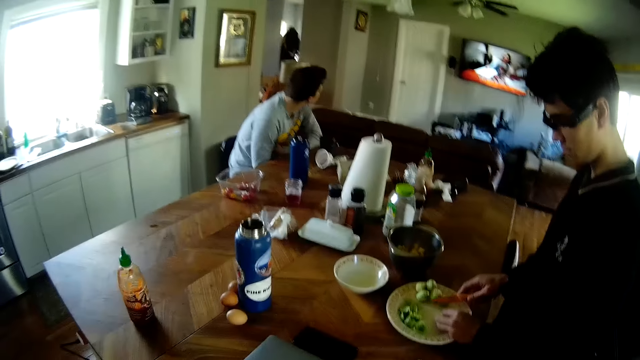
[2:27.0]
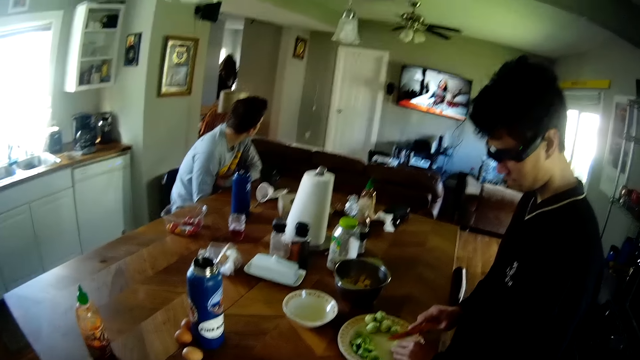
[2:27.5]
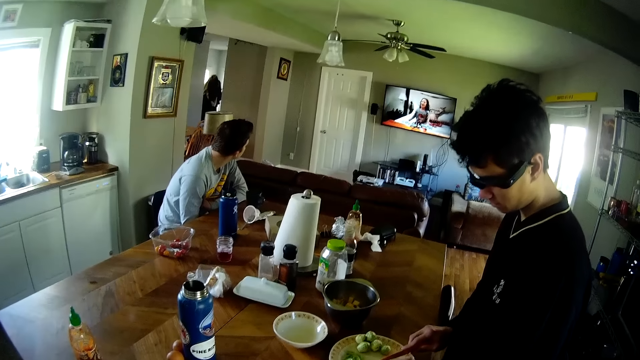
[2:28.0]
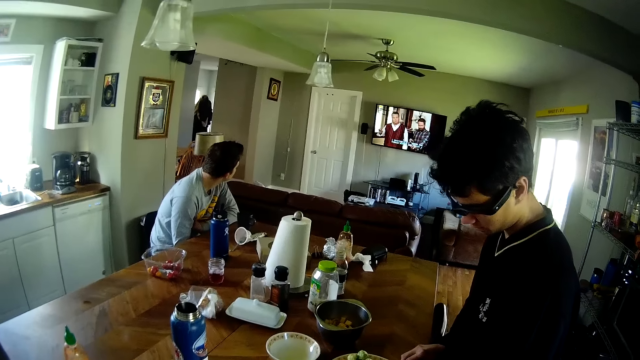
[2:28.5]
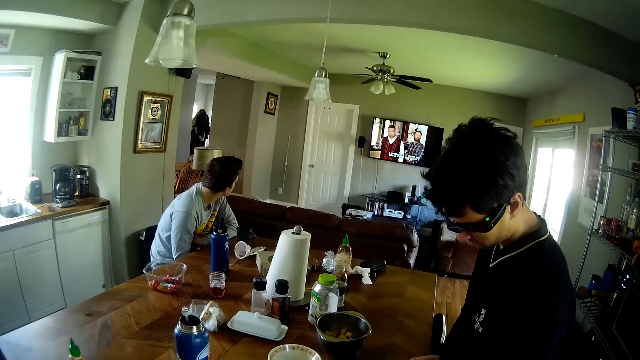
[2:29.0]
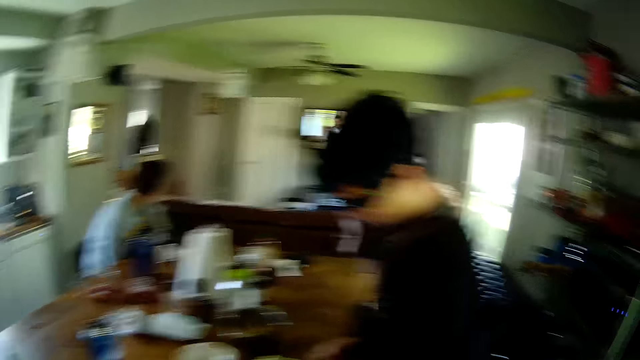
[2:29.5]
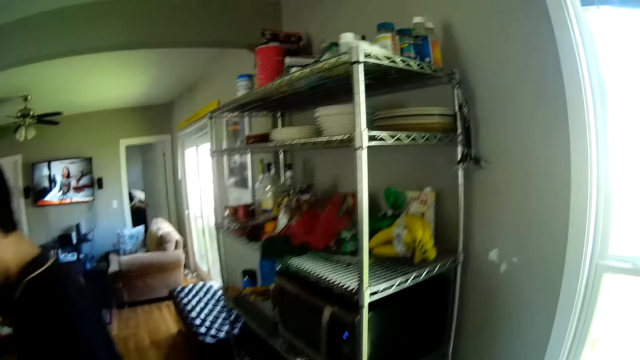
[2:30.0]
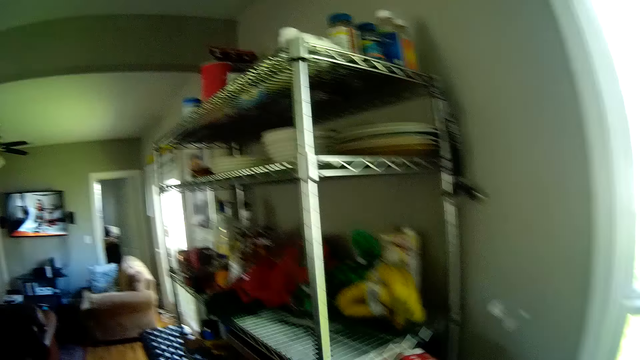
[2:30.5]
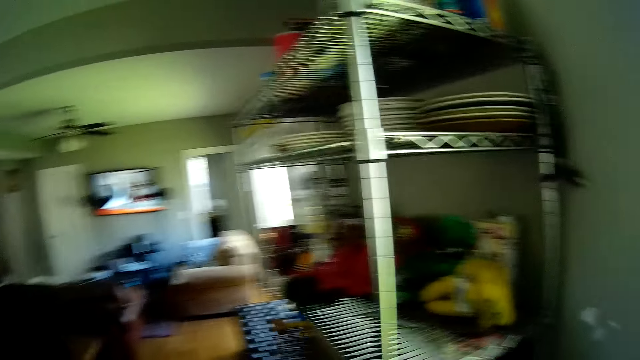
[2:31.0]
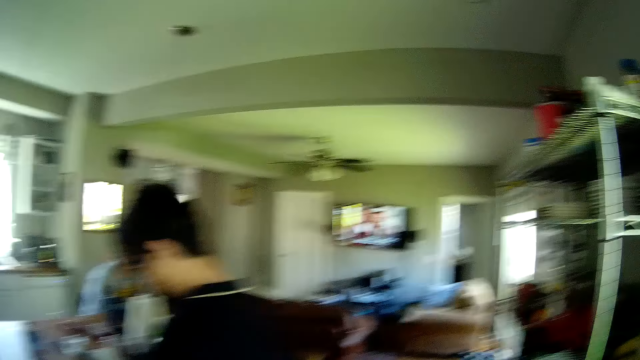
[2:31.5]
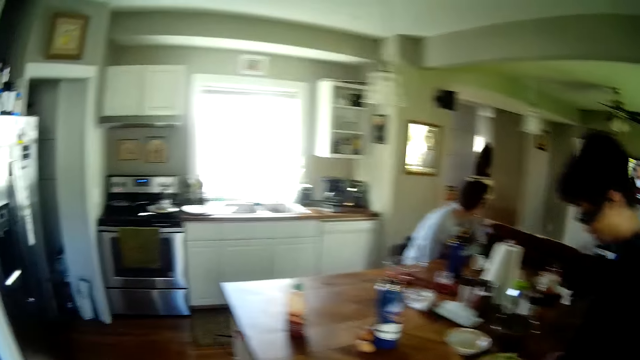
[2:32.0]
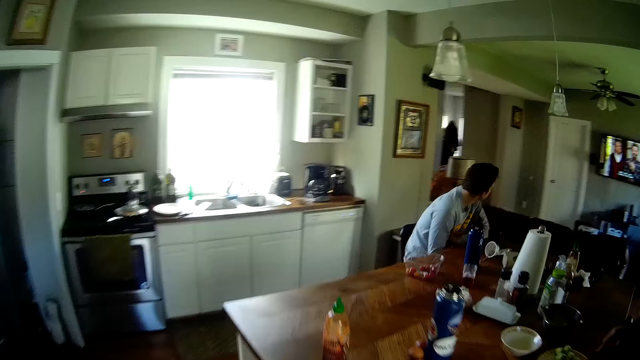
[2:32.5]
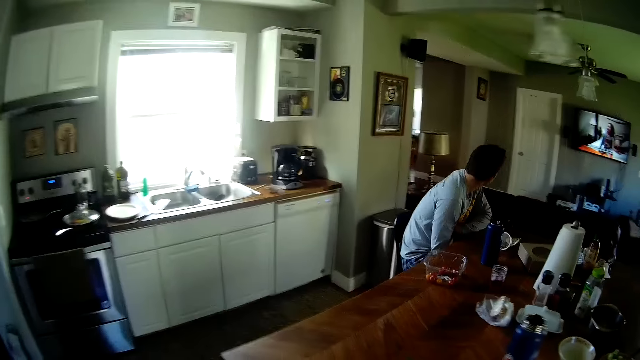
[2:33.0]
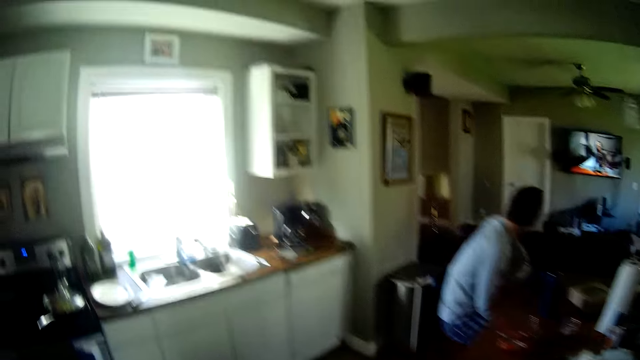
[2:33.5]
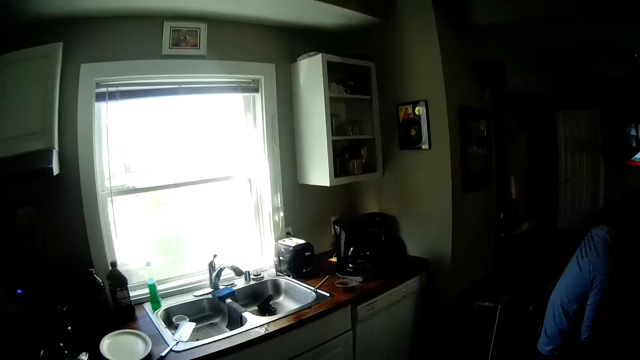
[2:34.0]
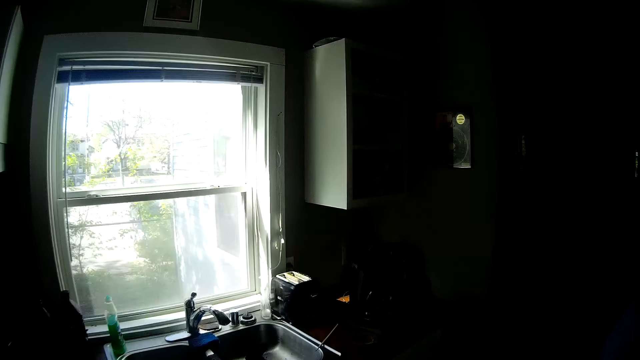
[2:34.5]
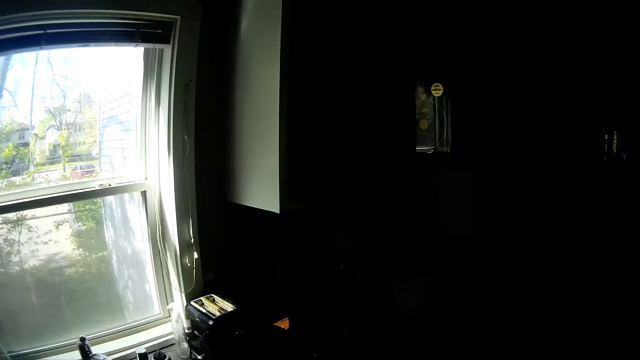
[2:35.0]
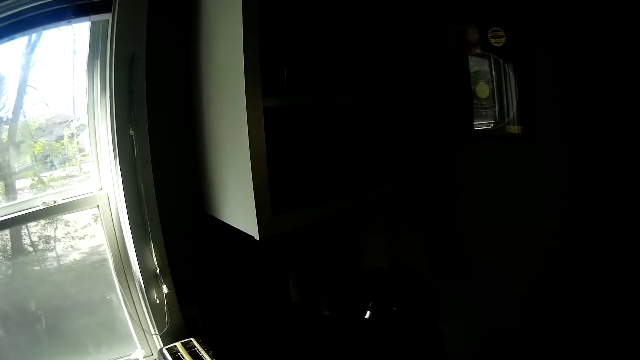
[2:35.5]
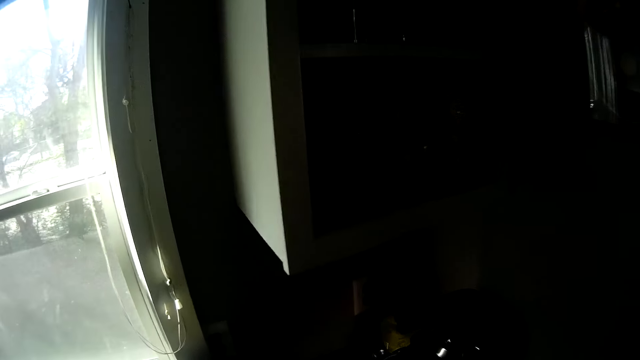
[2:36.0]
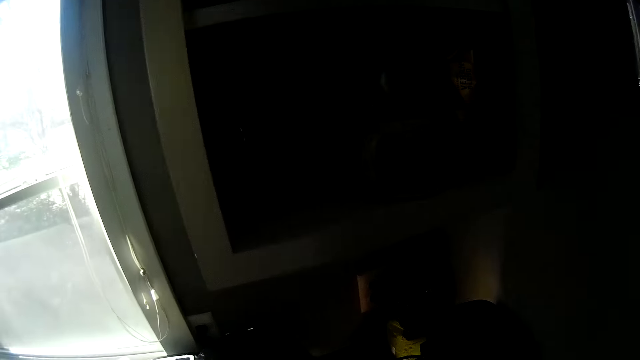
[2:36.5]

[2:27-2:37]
A person cuts something on the plate with a knife. The camera wearer drops the bowl on the rack with his right hand. He walks to the sink.

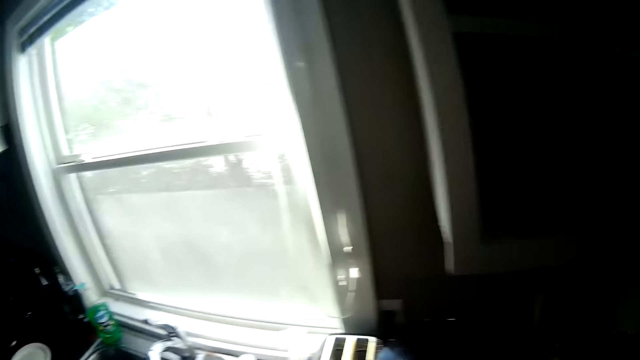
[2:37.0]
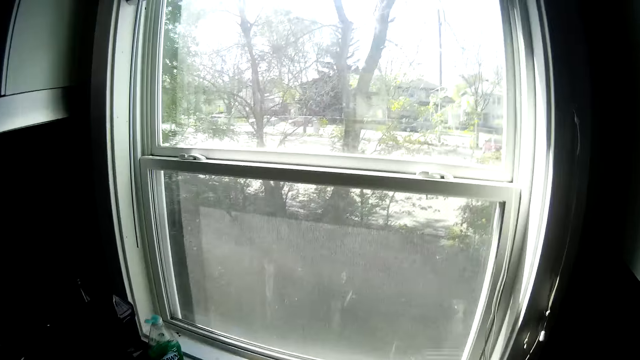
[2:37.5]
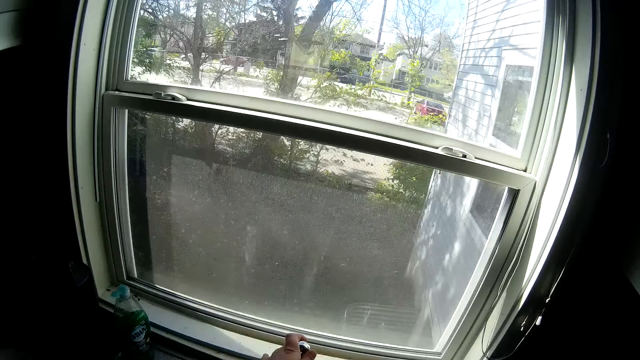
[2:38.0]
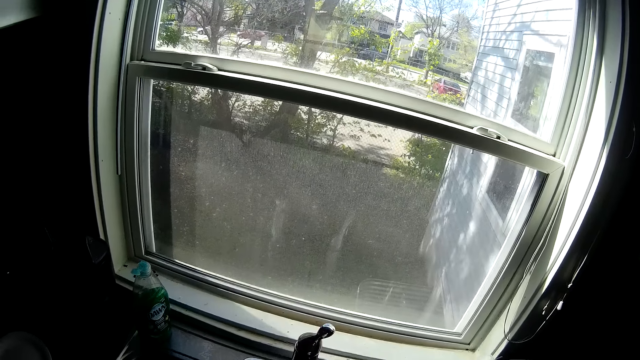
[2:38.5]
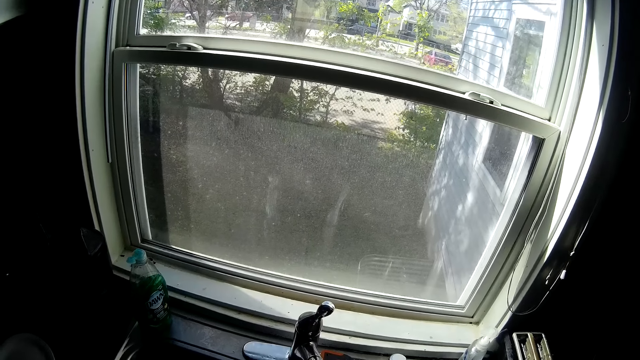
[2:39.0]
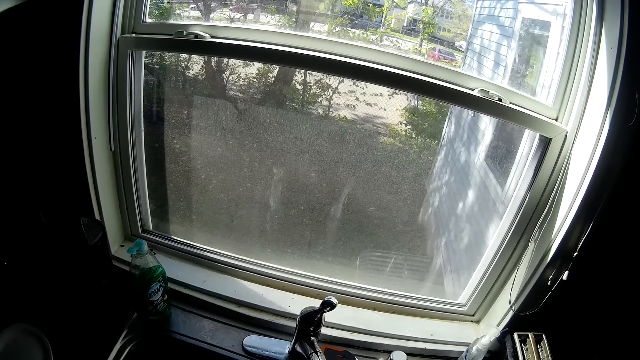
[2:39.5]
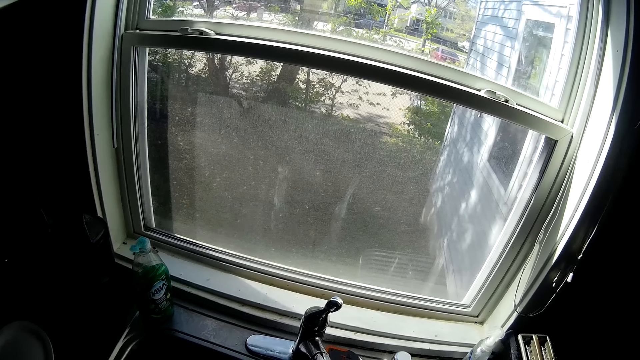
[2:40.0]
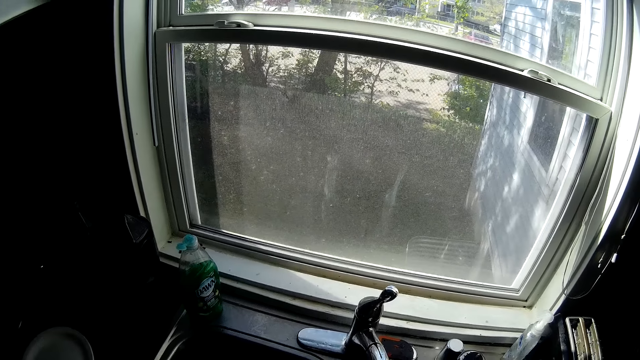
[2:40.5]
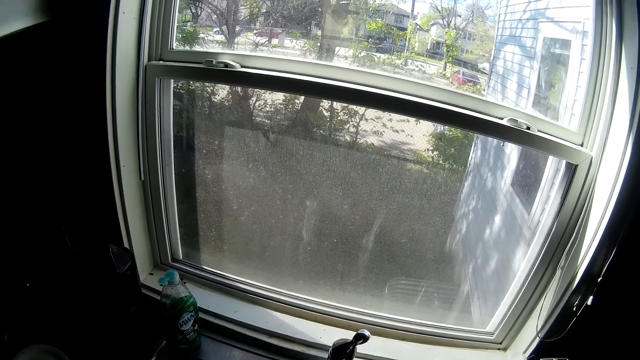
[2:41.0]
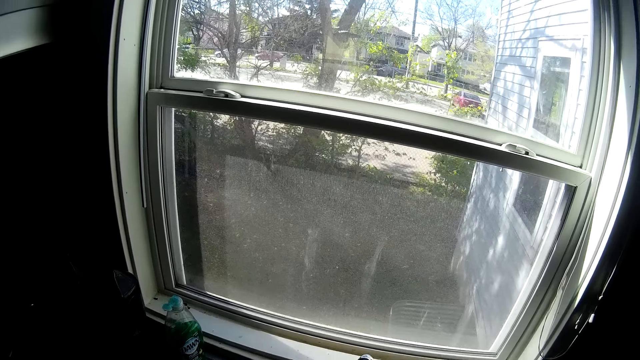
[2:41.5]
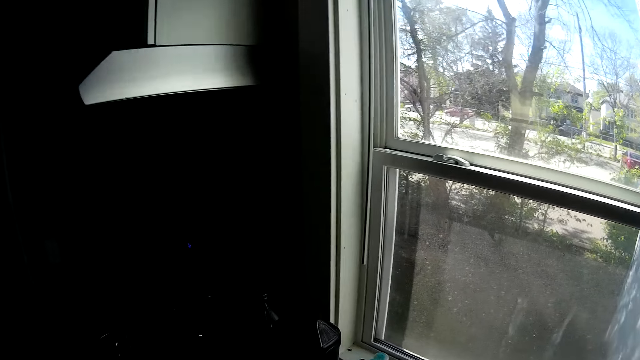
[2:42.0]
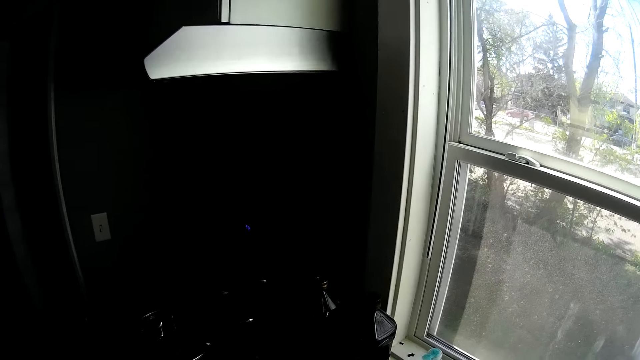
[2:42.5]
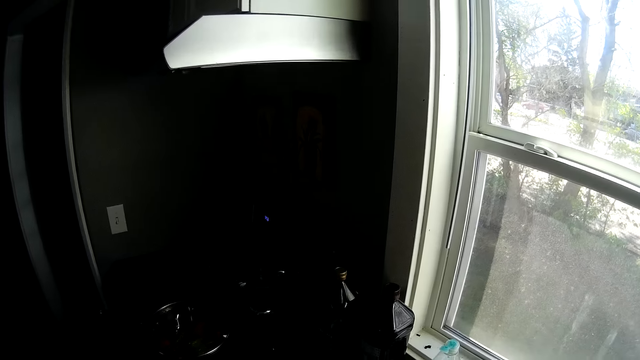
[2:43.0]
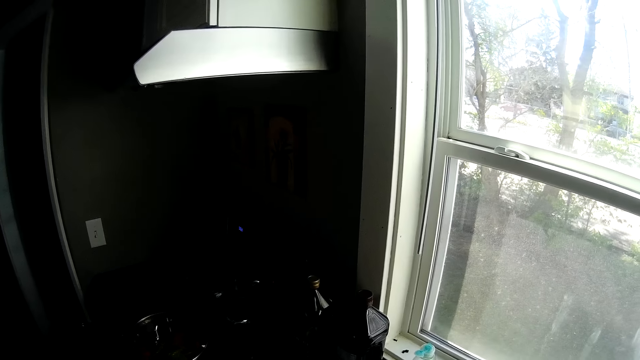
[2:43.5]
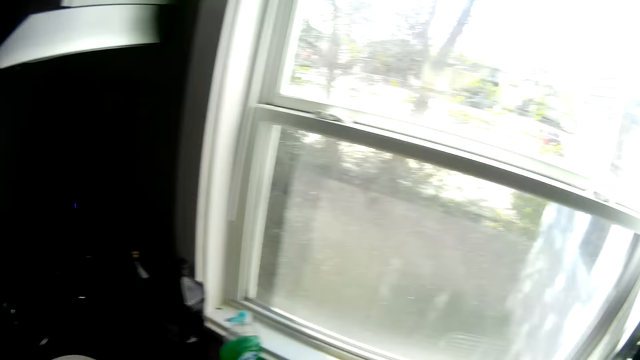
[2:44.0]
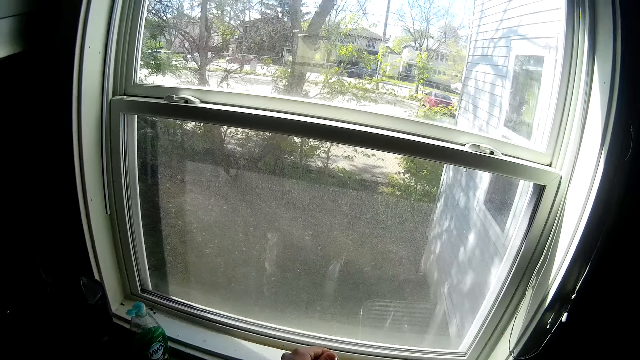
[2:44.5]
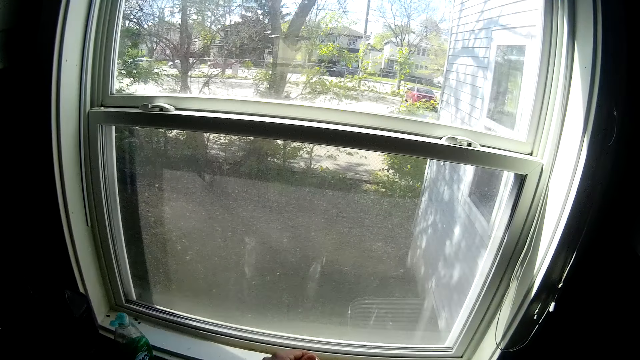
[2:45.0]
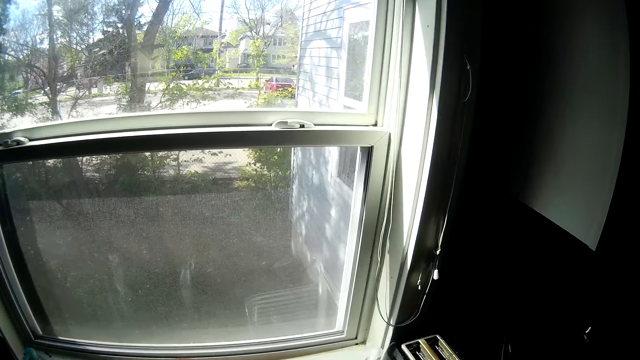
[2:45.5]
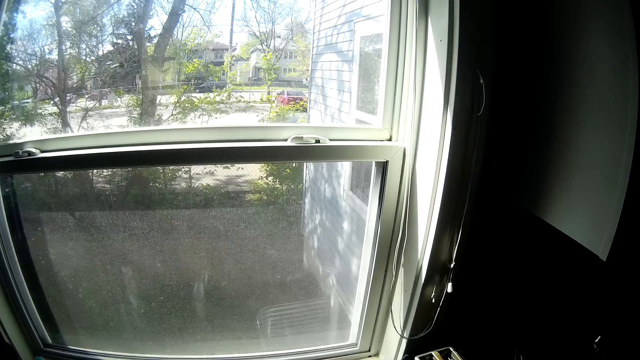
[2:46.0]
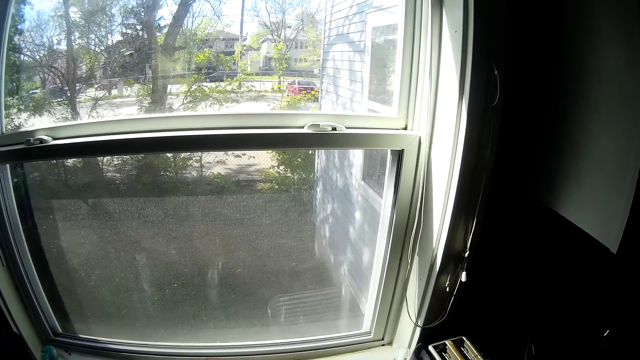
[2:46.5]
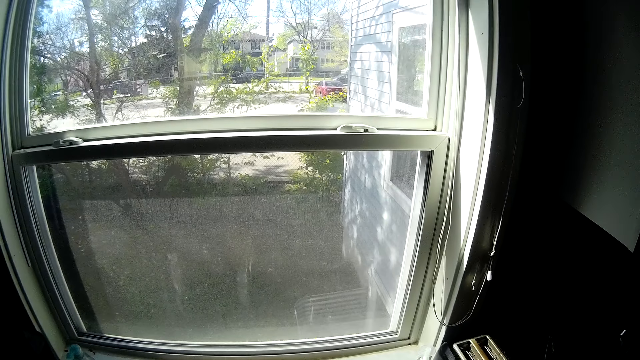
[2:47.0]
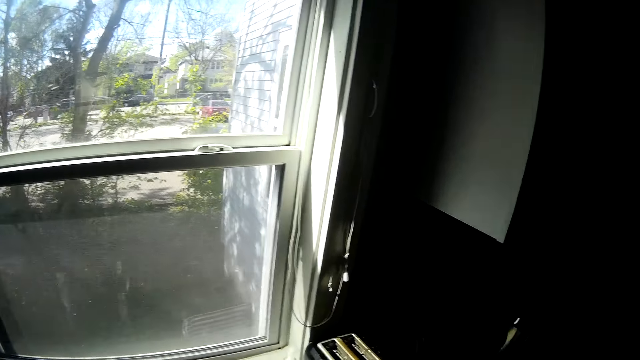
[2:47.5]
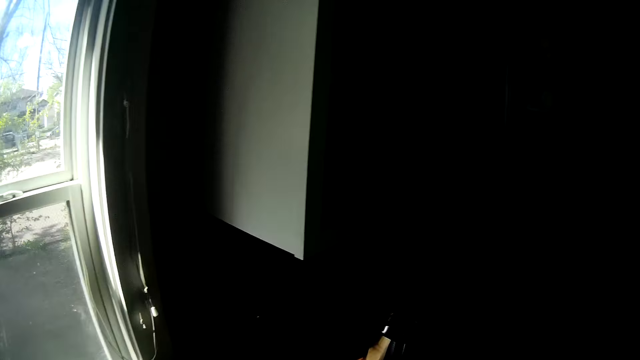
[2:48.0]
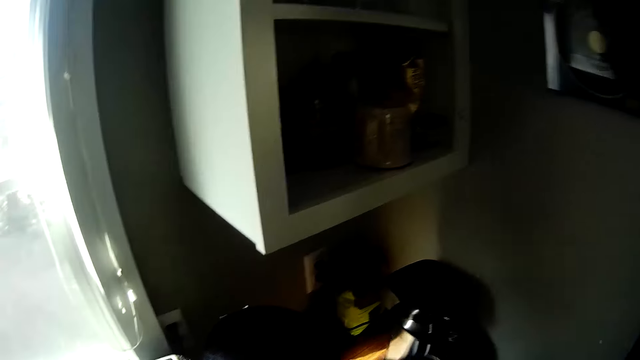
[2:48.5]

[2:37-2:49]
The camera wearer opens the tap or faucet in the sink with his left hand. He washes something in the sink. He closes the faucet with his left hand.
